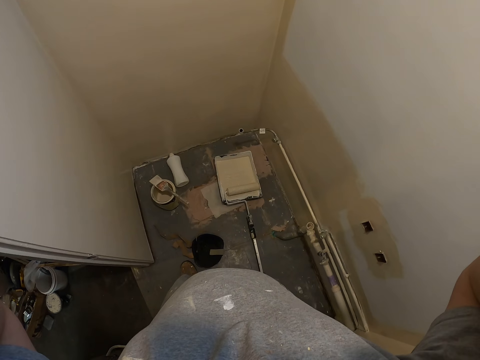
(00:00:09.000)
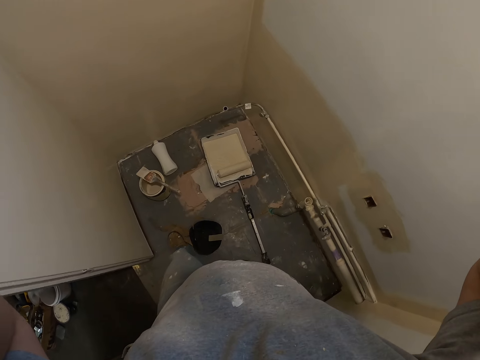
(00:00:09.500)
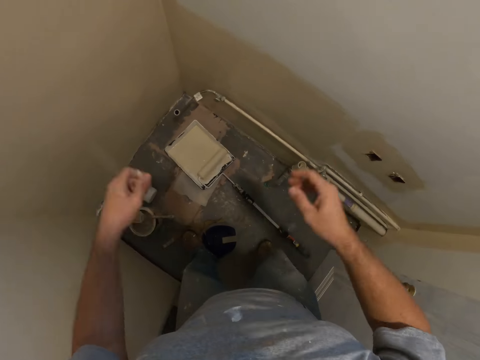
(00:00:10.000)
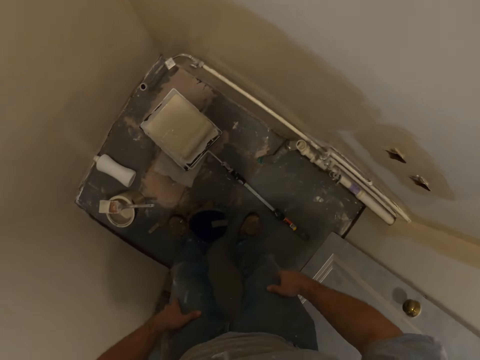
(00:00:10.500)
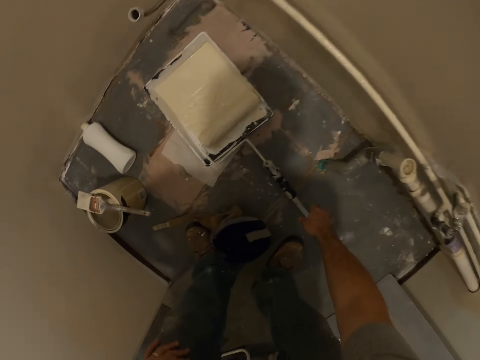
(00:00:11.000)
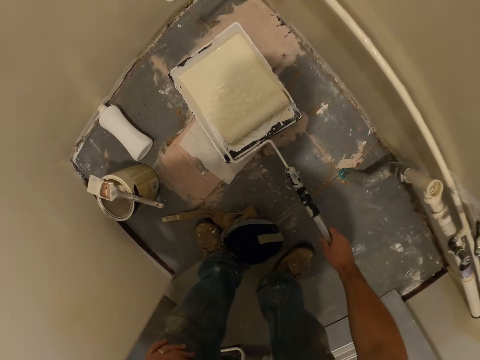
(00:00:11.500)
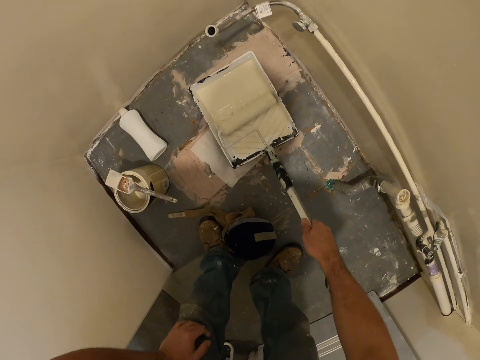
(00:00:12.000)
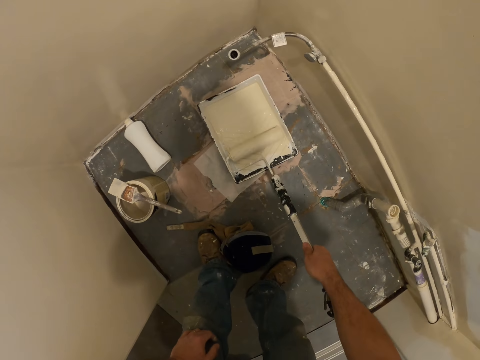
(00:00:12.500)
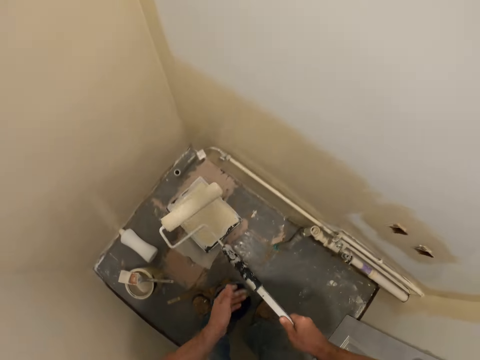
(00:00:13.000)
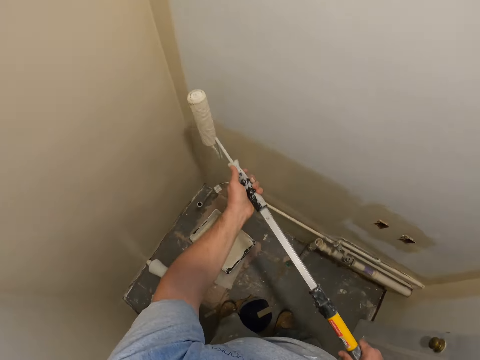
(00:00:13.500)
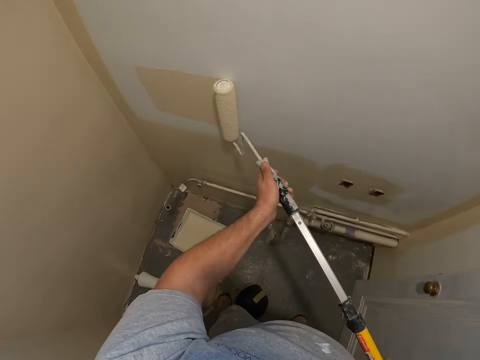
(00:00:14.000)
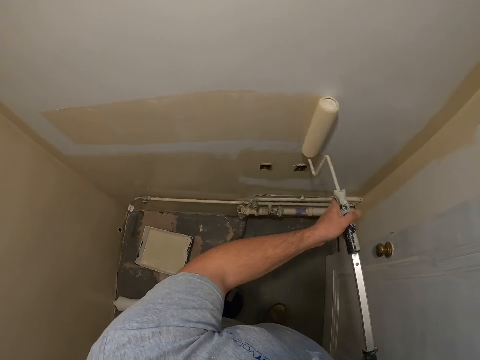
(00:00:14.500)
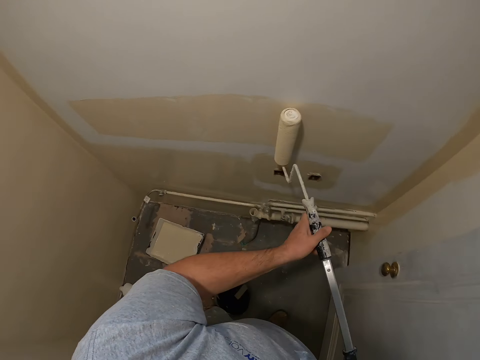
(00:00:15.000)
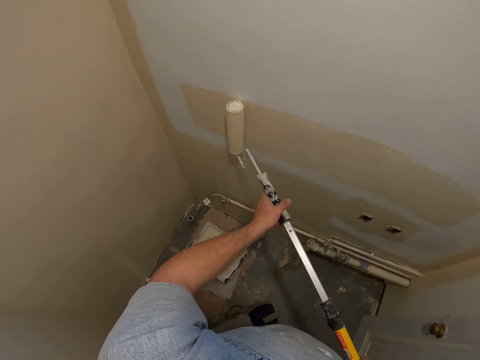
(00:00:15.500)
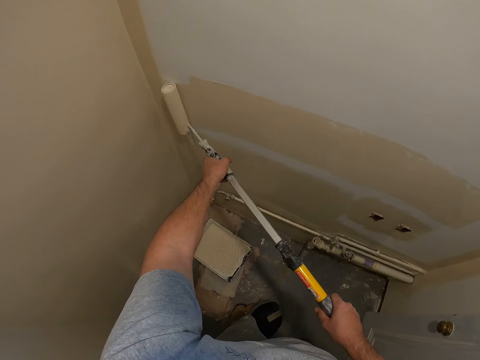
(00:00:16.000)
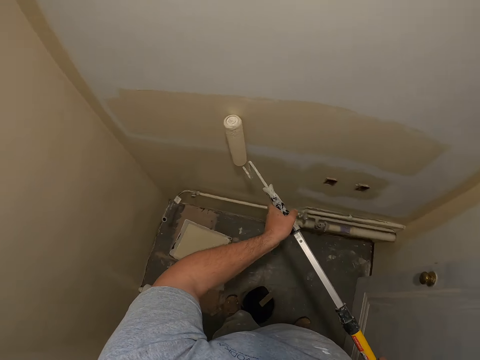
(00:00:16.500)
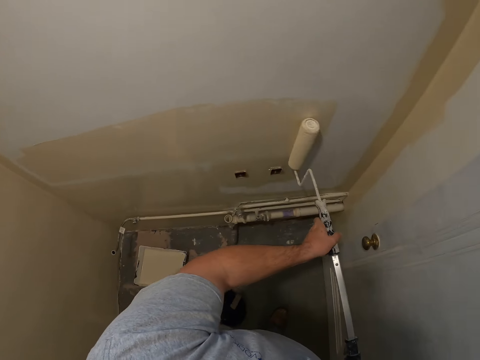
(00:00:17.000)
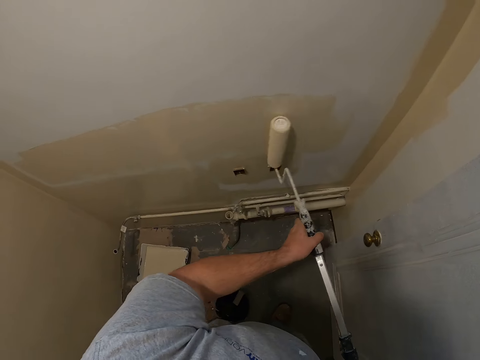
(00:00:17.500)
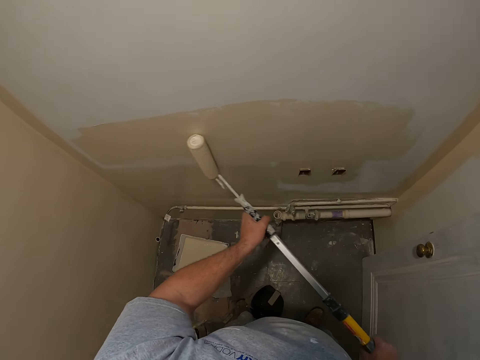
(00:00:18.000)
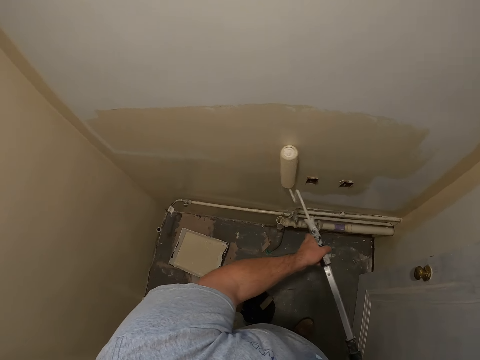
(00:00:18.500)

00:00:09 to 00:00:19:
The camera wearer lets go of something. He picks up a roller paint brush with his right hand. He moves the roller paint brush inside paint on the floor. He paints the room with the roller paint brush.

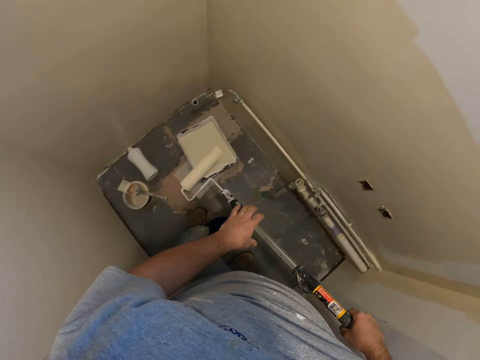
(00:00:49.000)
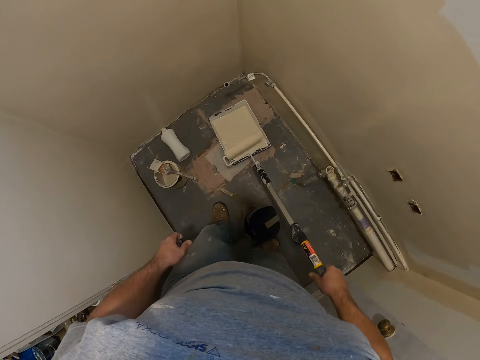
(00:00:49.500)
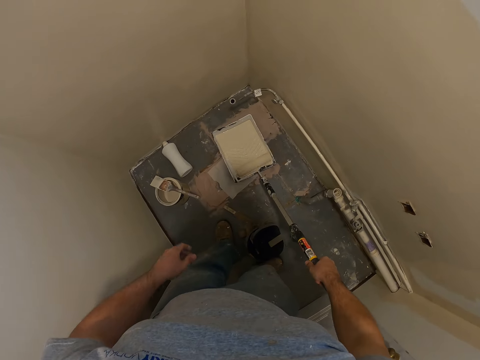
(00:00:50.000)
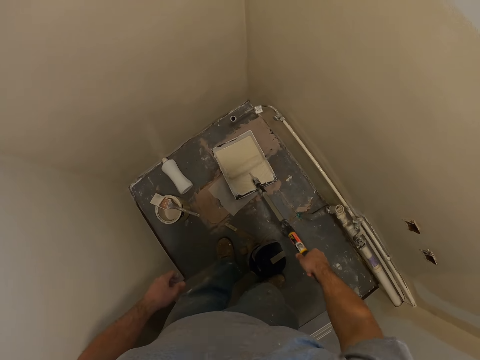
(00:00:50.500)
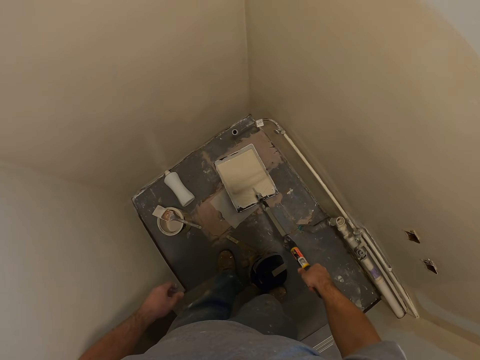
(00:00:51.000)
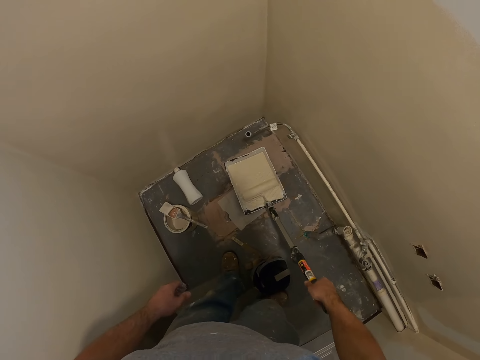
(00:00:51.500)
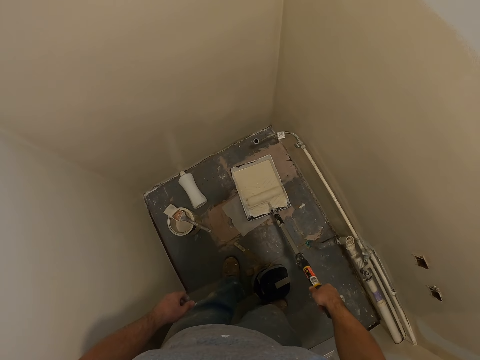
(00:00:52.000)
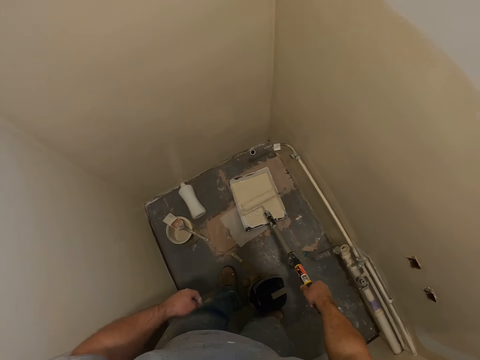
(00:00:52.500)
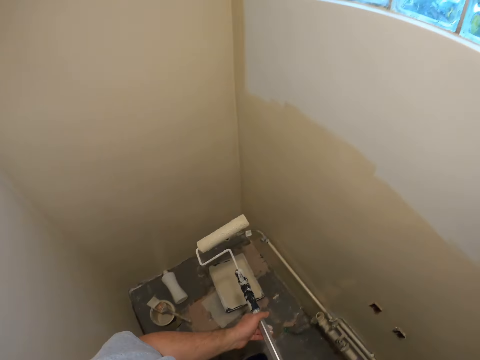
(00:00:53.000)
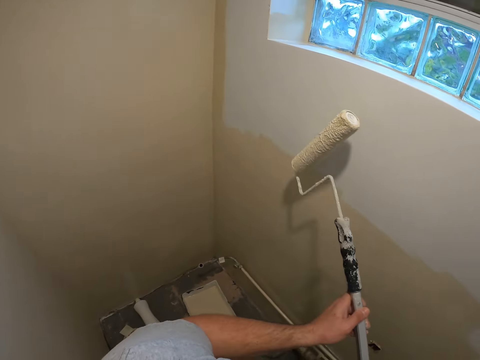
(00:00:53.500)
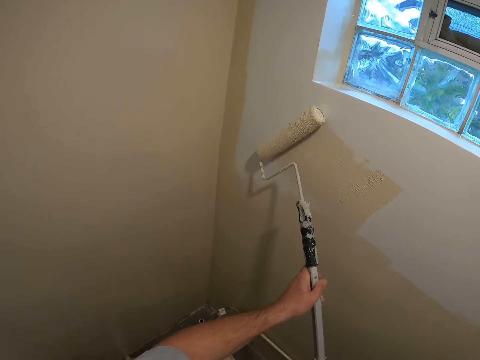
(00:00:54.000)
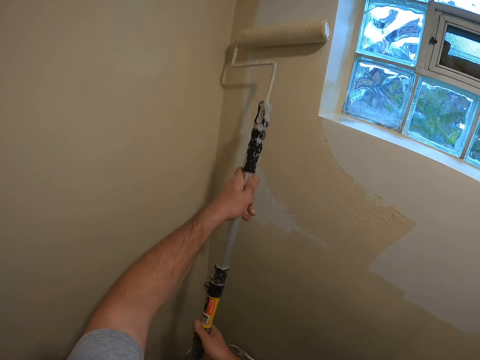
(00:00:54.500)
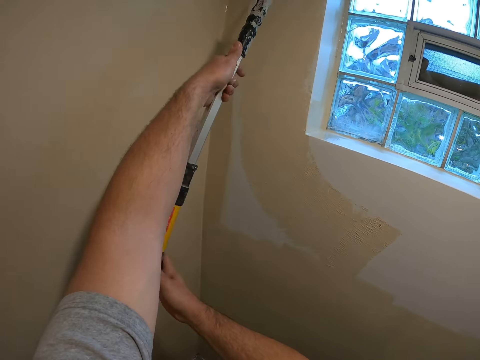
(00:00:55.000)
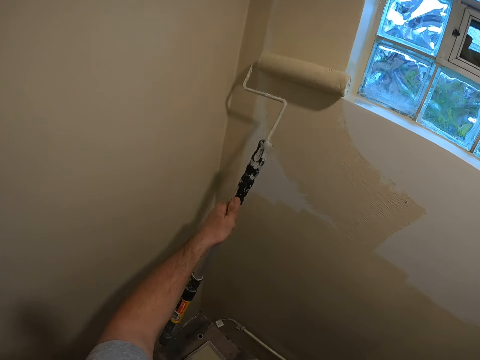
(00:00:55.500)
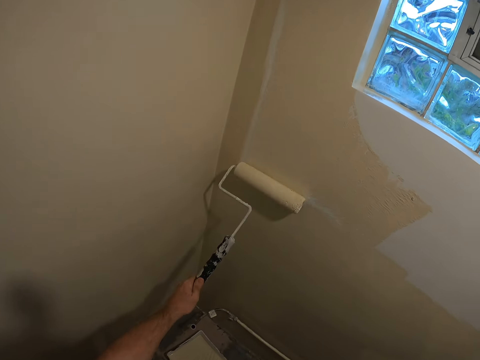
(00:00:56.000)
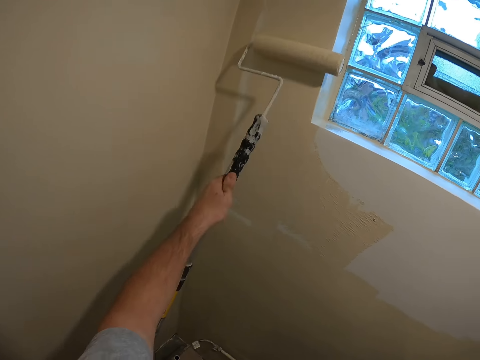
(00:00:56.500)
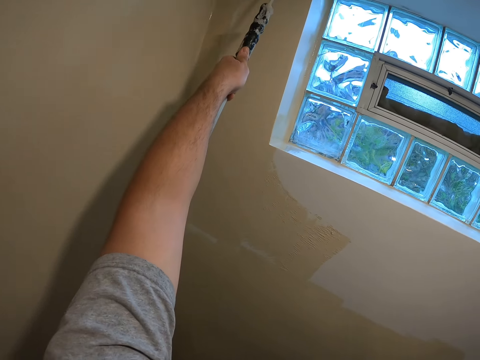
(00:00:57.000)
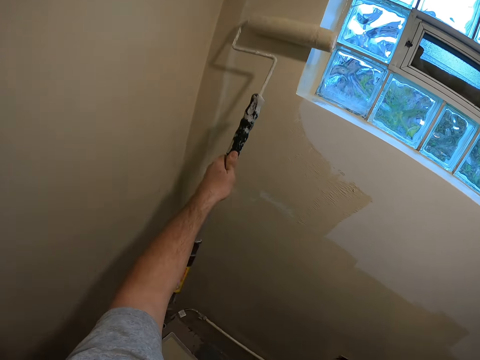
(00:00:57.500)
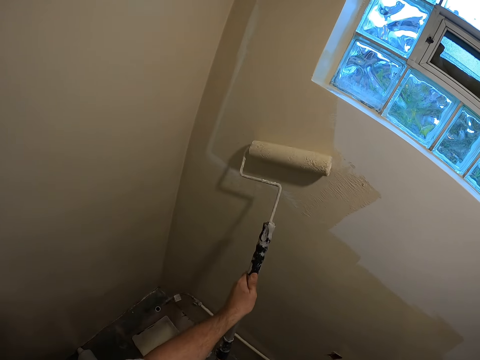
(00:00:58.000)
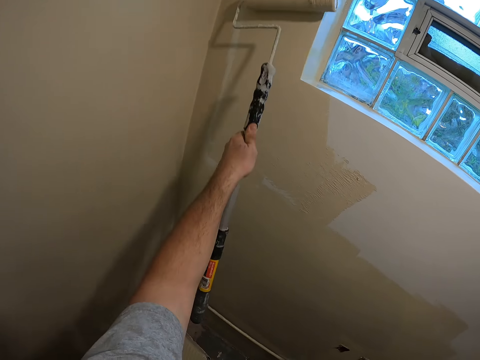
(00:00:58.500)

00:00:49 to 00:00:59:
The camera wearer dips the roller paint brush inside the paint on the floor. They move the roller paint brush inside the paint on the floor. They paint the room with the roller paint brush.

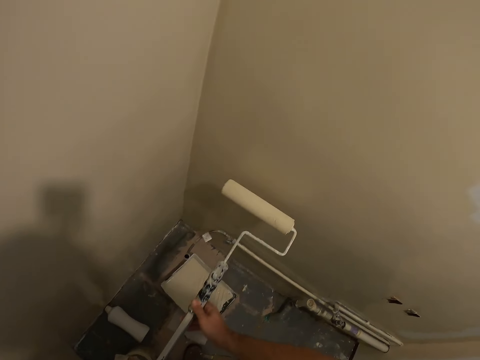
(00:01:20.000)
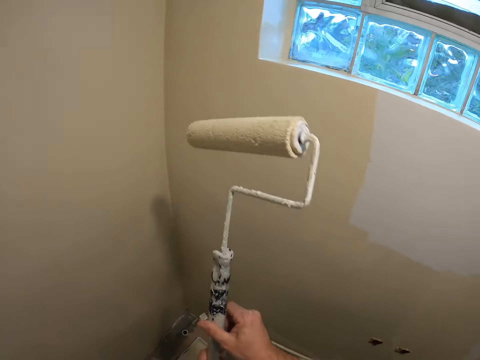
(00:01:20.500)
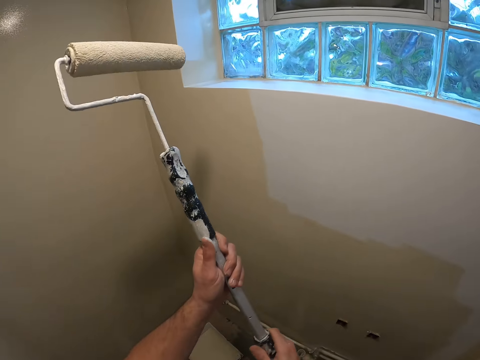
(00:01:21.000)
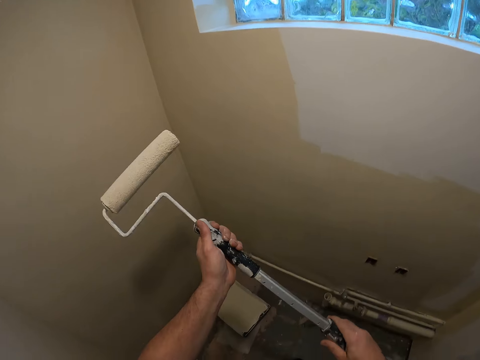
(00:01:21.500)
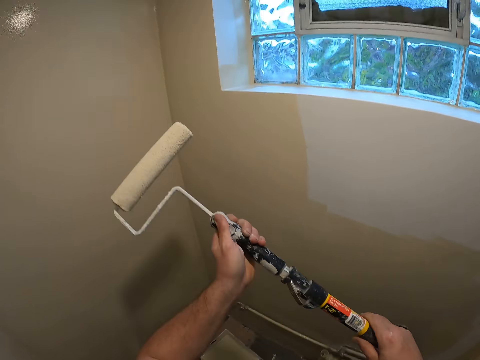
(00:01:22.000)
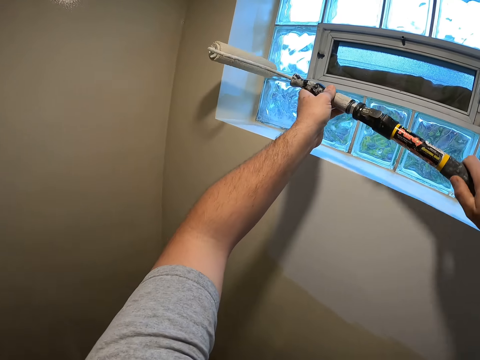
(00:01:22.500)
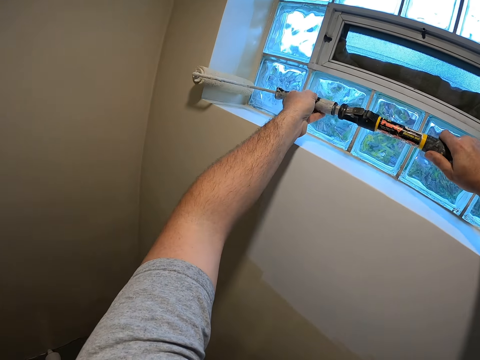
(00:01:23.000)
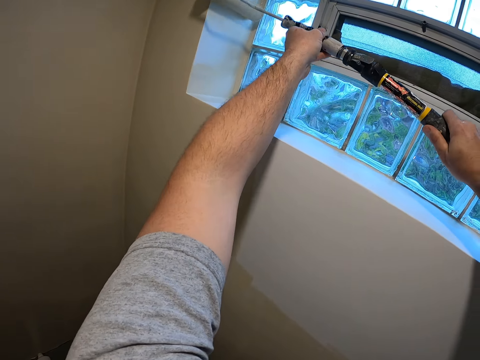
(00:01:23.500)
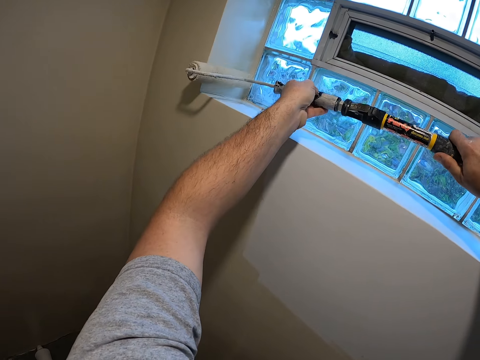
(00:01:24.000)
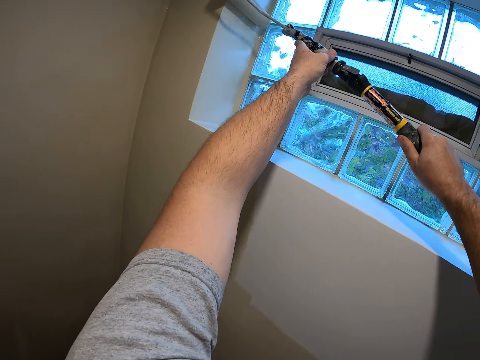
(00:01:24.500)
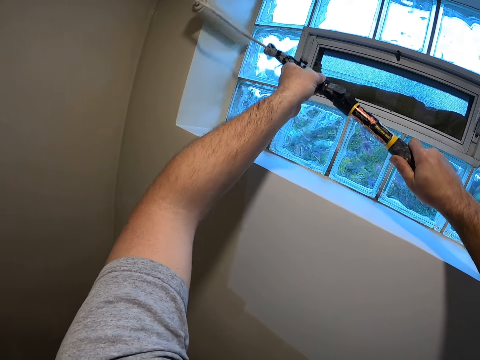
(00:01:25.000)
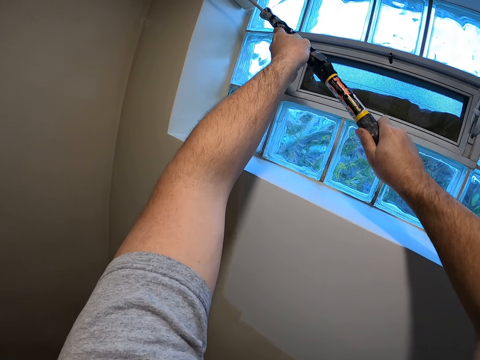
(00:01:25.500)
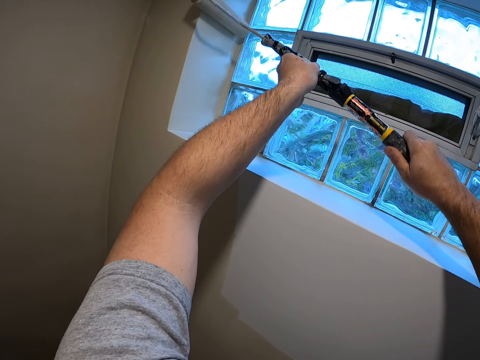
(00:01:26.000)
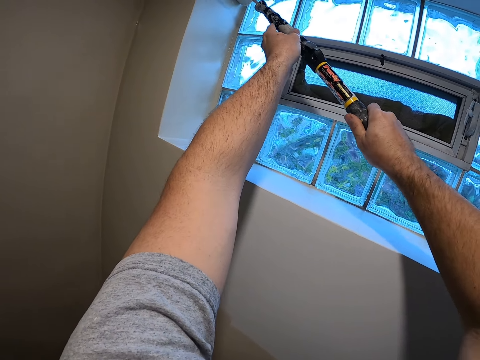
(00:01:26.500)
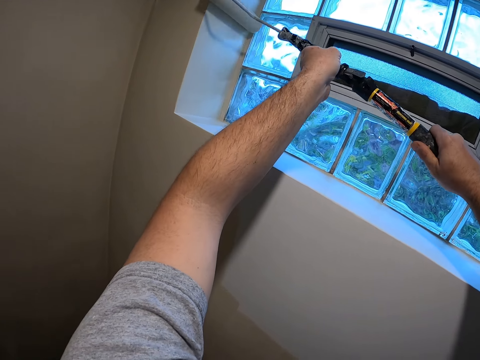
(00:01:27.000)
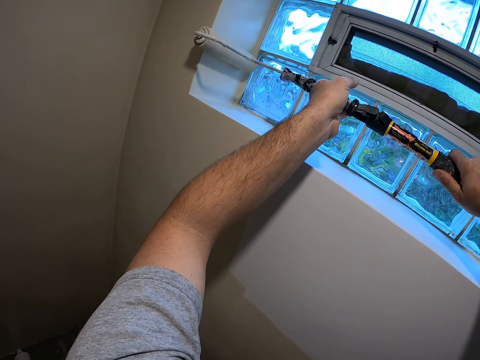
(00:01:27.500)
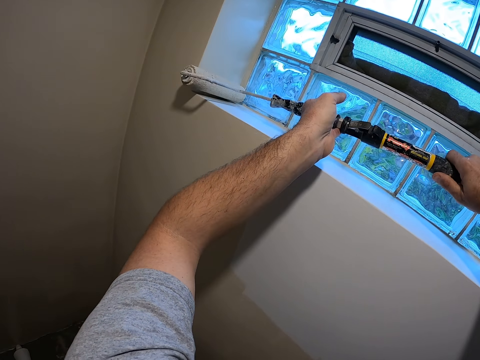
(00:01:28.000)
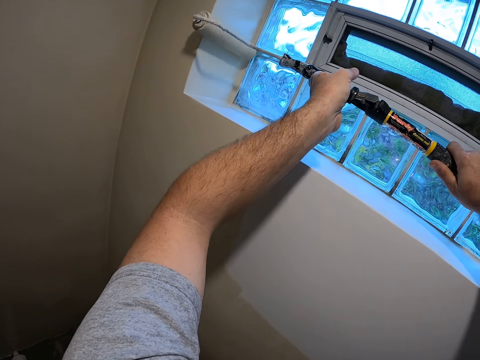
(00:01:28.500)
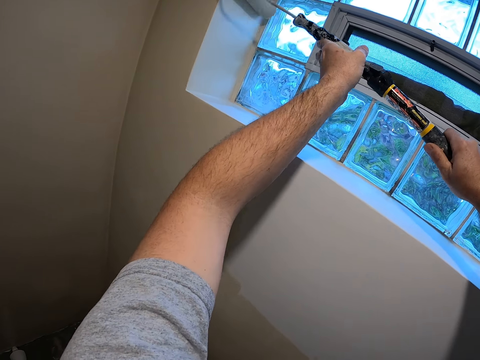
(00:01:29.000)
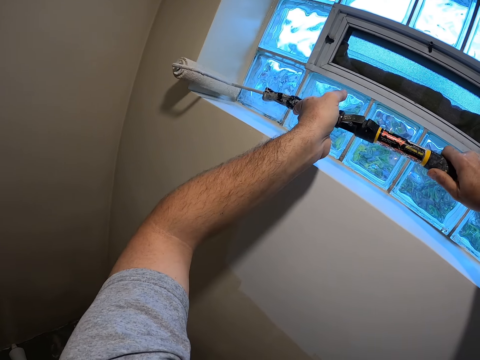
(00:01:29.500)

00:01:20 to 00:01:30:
The camera wearer turns round the roller paint brush in his hand. He paints the room with the roller paint brush.
